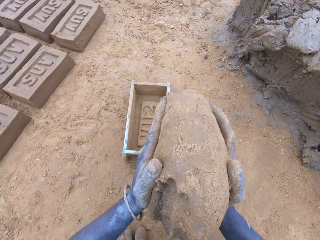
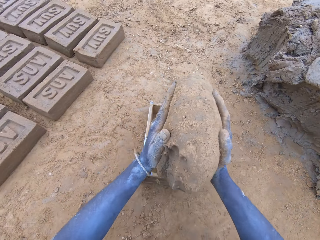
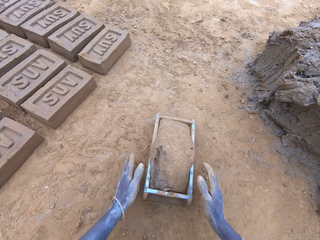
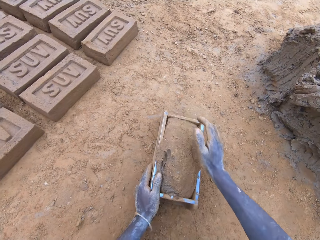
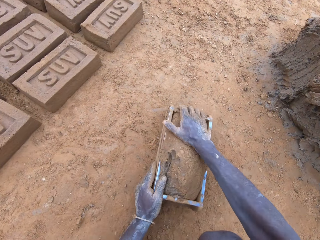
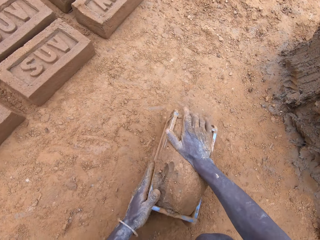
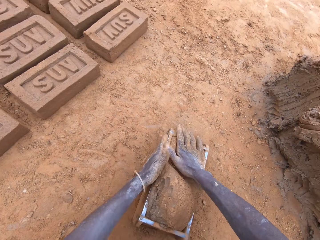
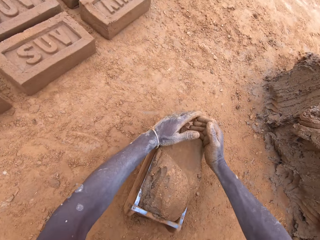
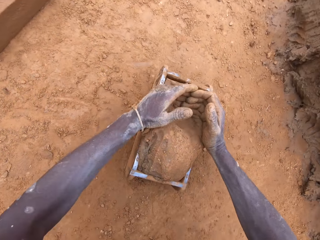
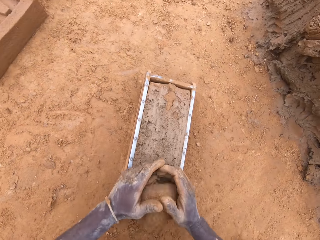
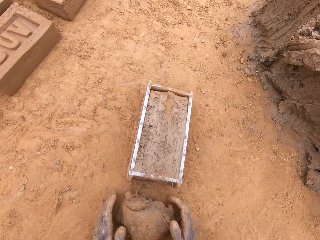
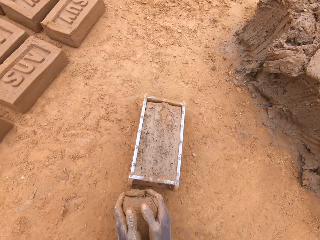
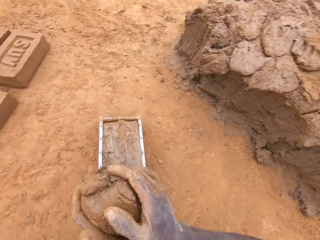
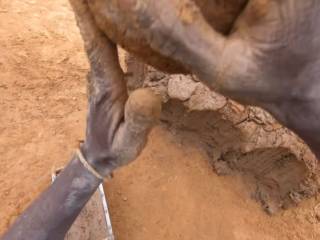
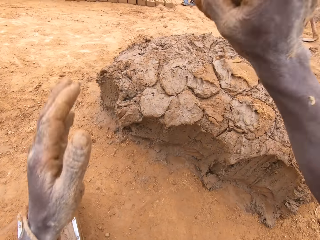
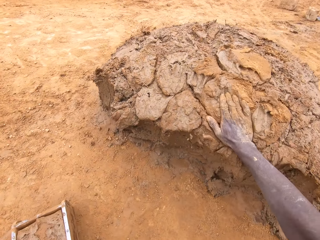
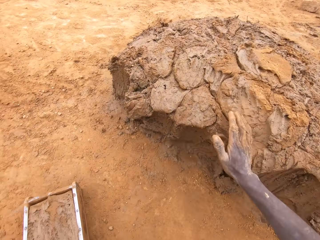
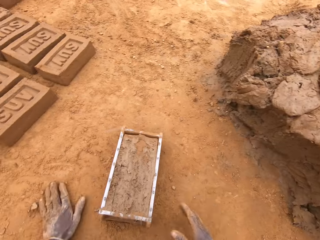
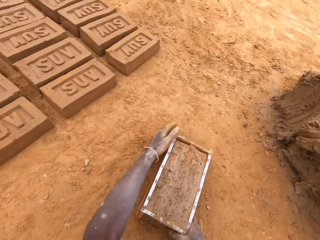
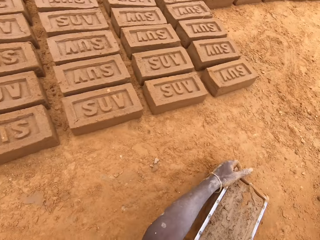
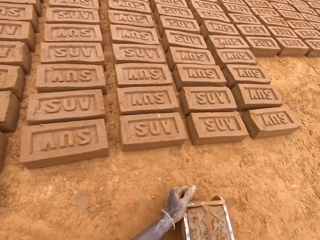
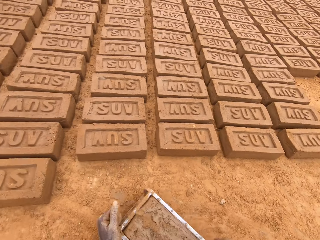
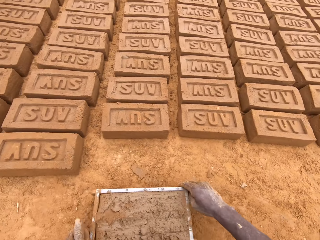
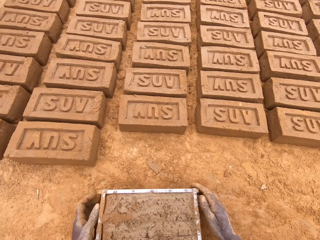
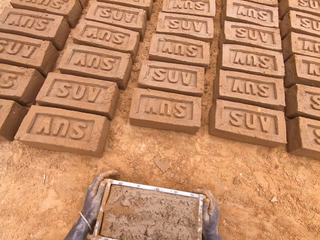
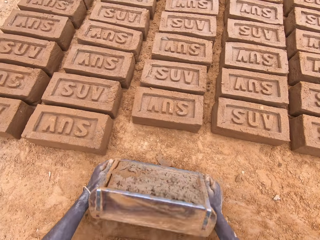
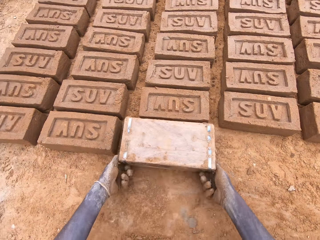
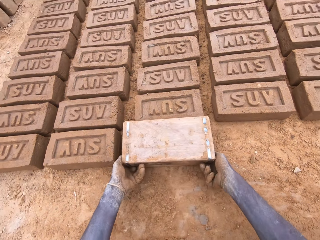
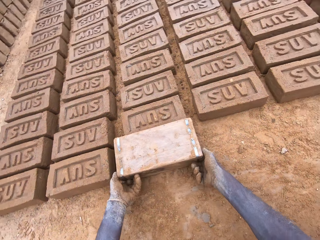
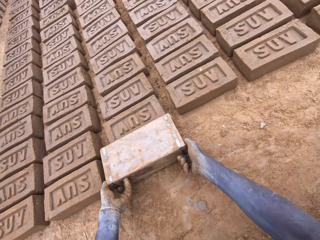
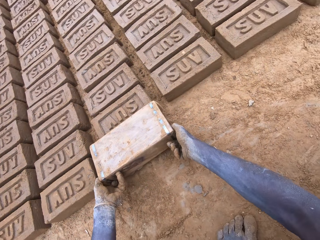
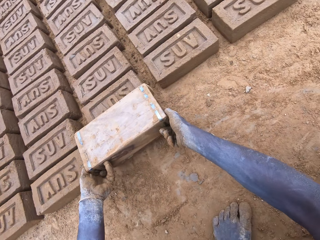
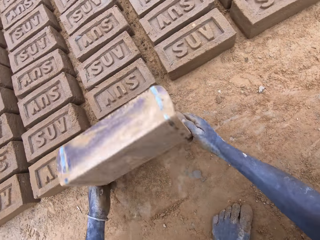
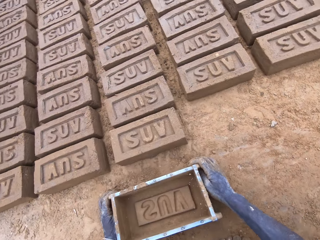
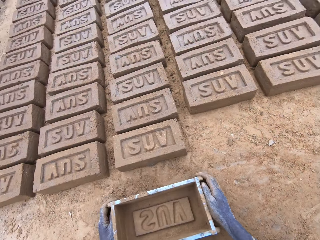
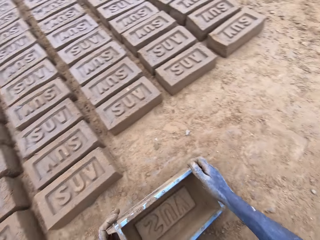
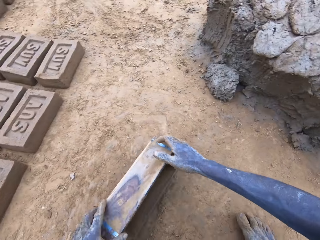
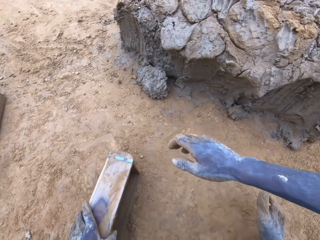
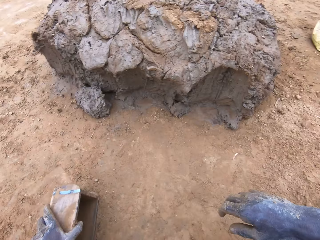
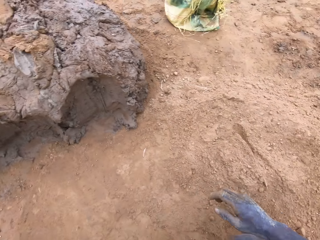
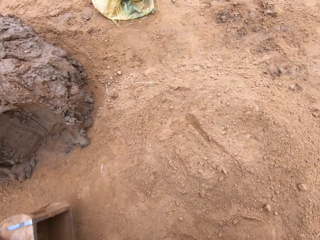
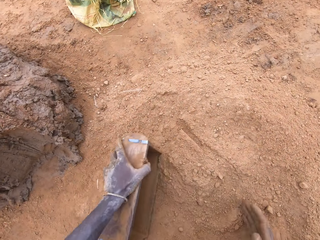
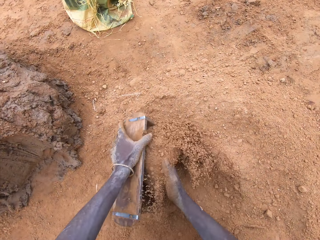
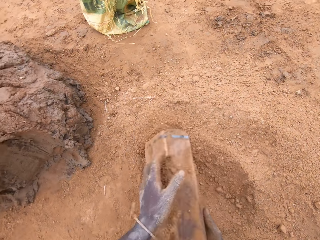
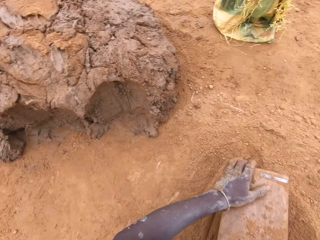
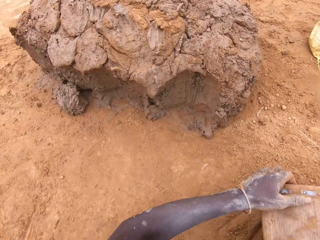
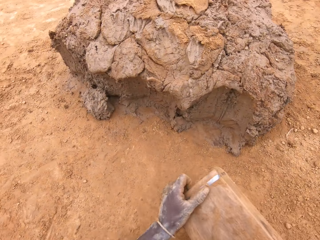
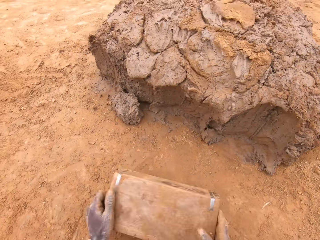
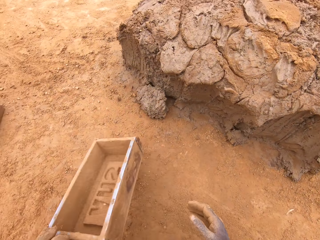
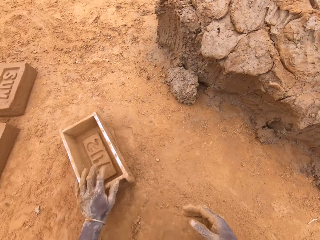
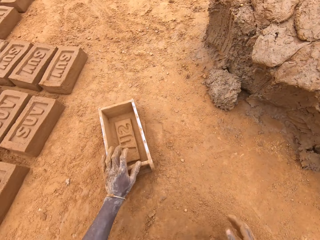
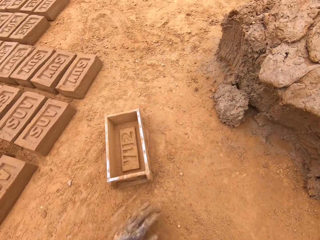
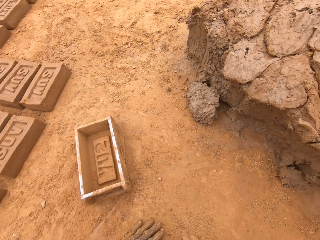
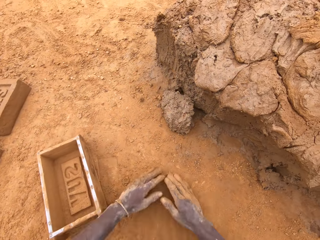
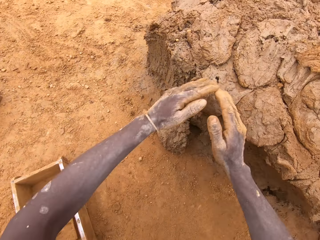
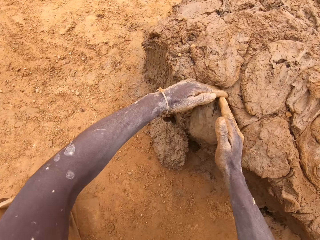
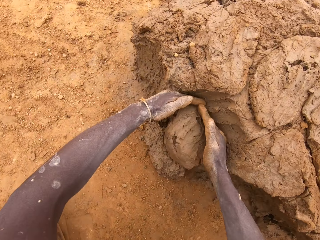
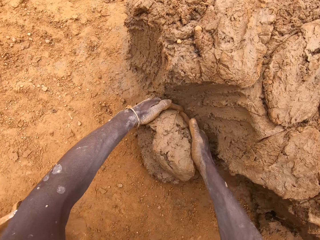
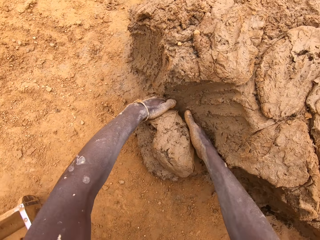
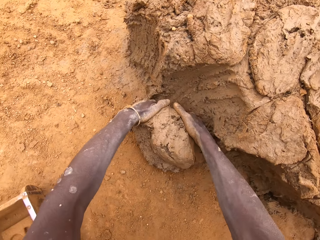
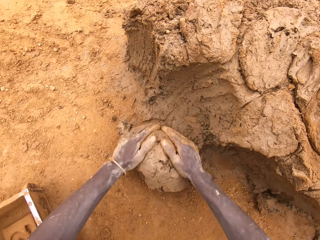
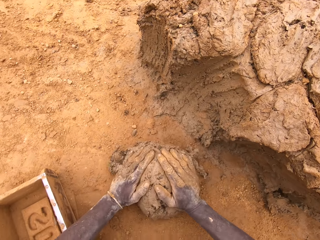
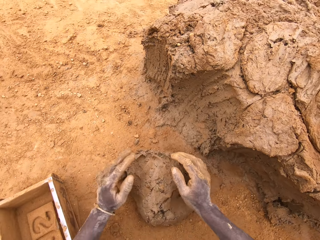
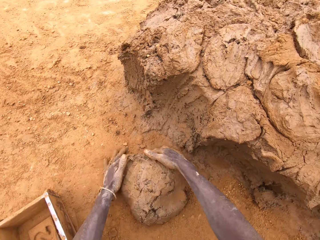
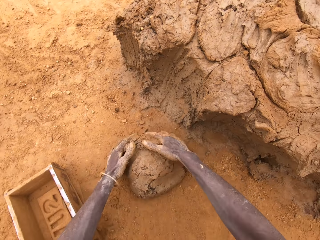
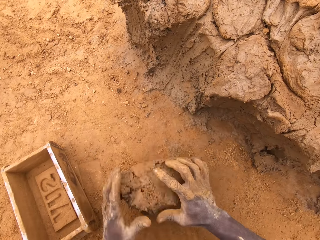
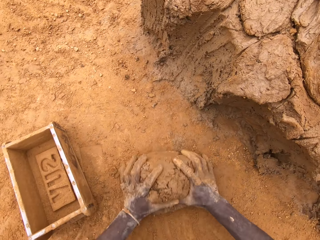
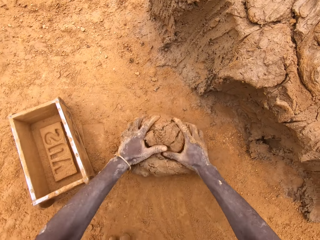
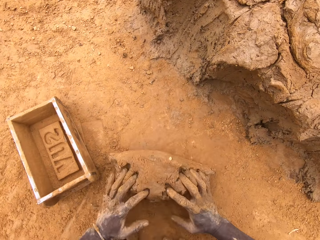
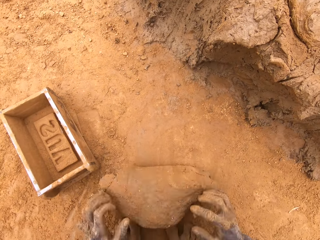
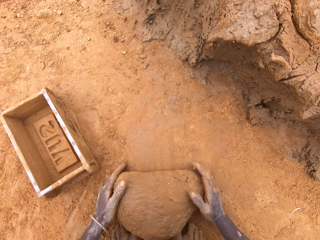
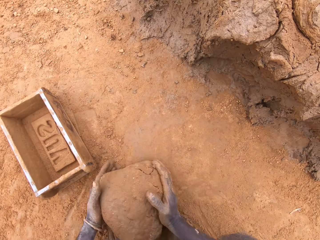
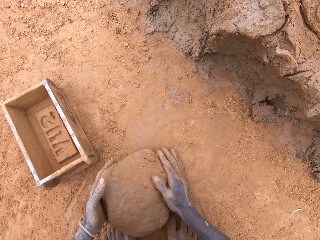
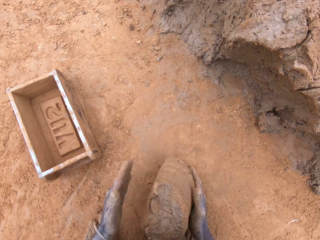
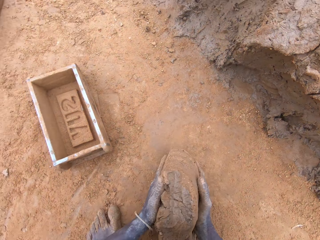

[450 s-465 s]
The camera wearer puts mud in a brick mould. They cut the mud in the brick mould. They throw the mud on a heap of mud. They put a brick on the ground from the brick mould. They put sand in the brick mould. They pour the sand from the brick mould. They cut the mud on the heap of mud. They mould the mud on the ground.

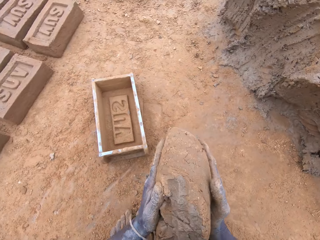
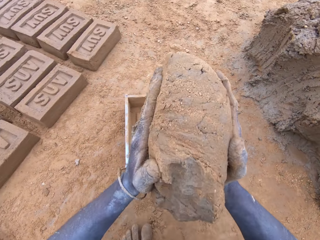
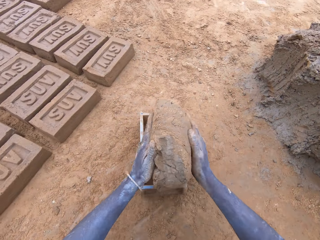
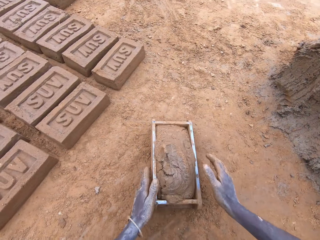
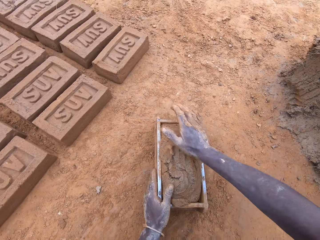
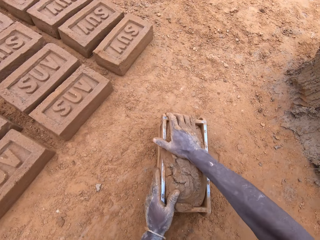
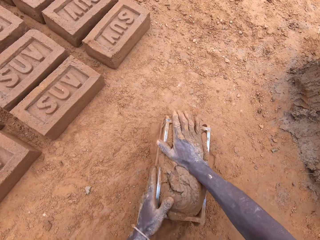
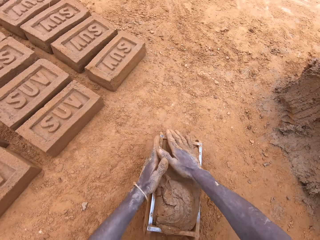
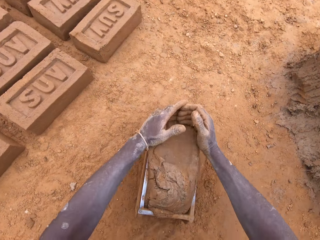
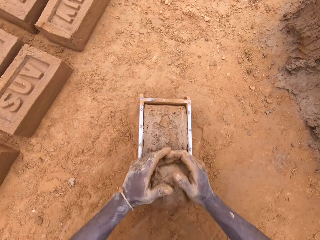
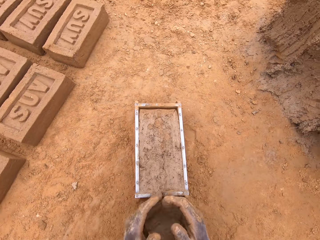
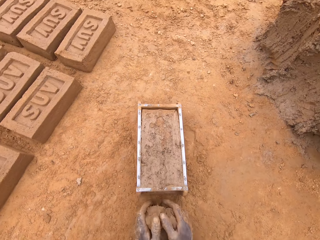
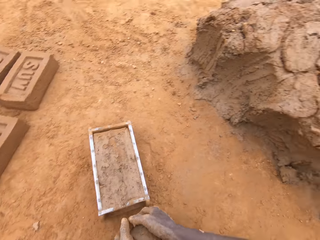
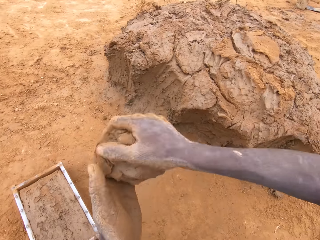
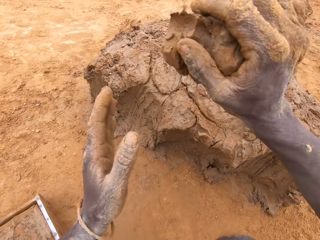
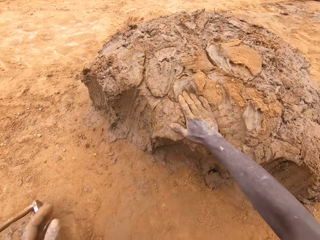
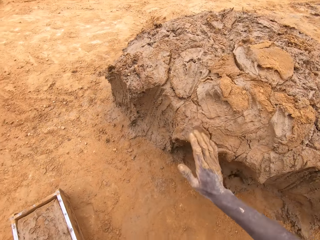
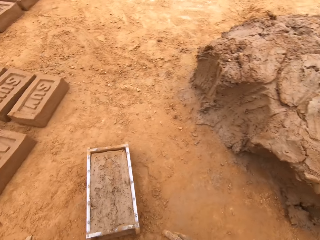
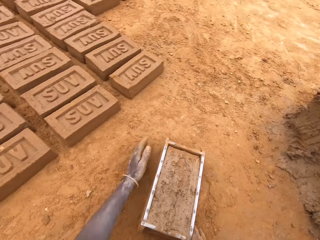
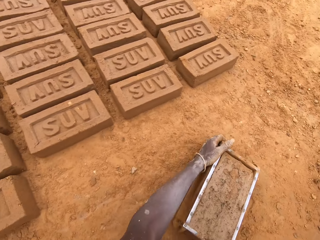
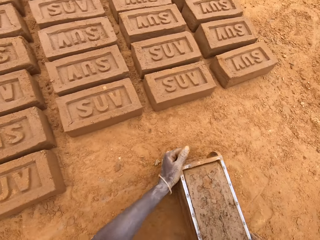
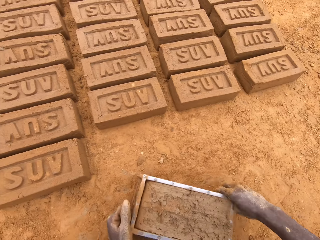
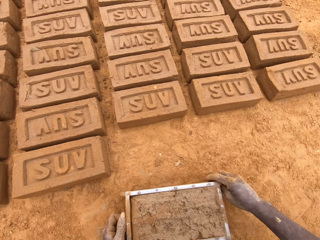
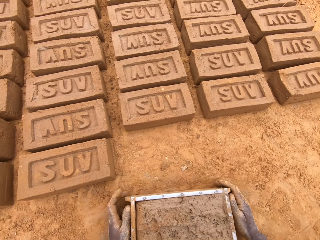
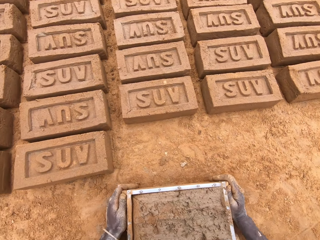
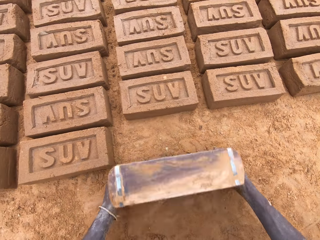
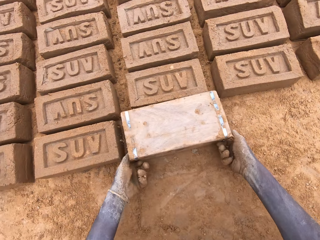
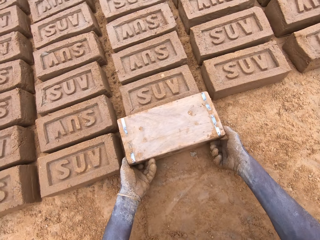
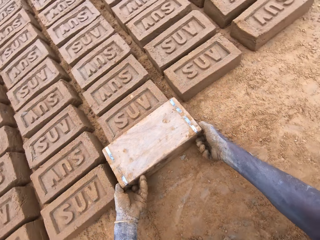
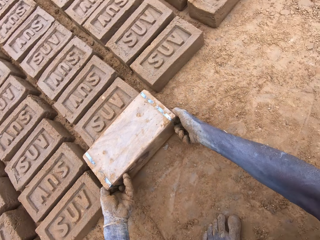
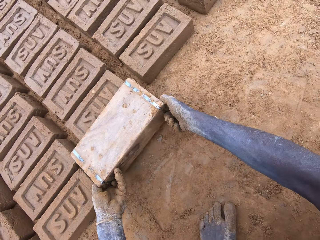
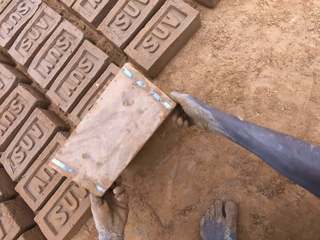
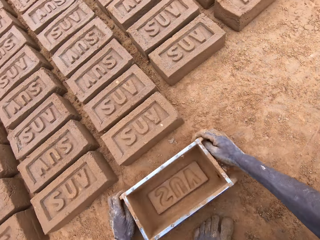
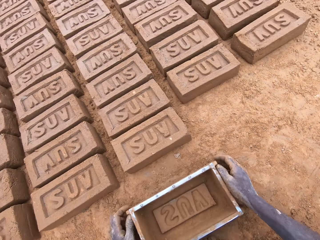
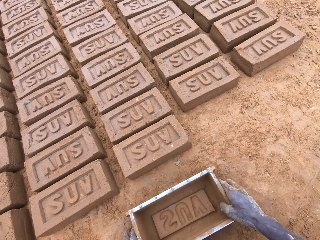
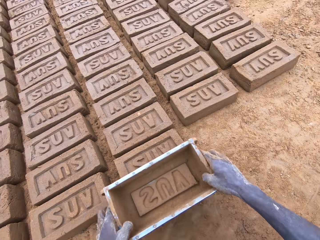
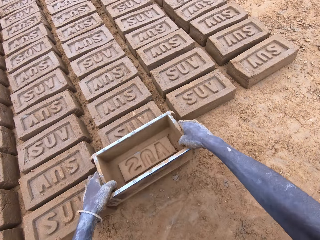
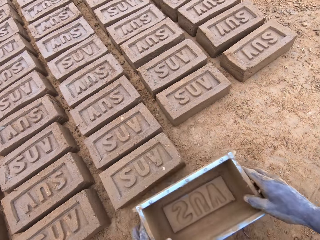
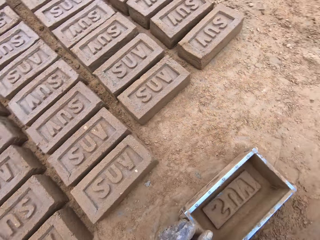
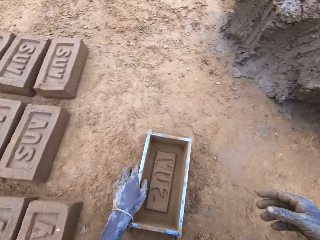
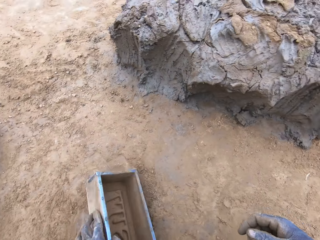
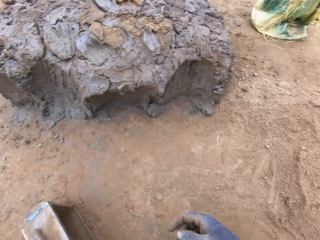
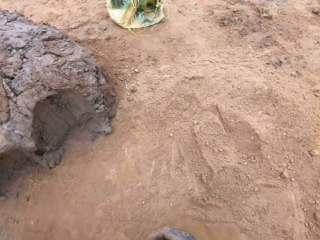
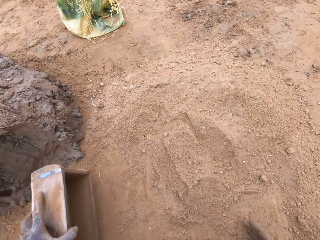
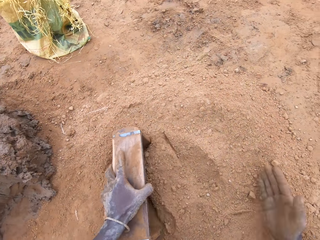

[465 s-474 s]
The camera wearer puts mud in a brick mould. They cut the mud in the brick mould. They throw the mud on a heap of mud. They put a brick on the ground from the brick mould.
